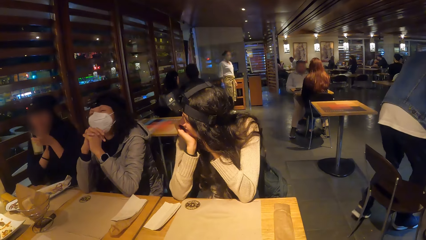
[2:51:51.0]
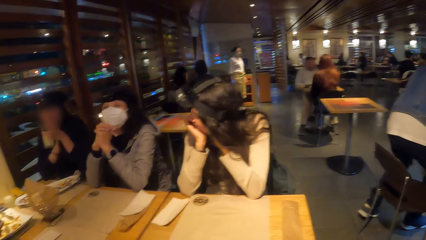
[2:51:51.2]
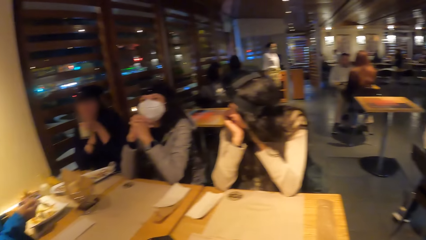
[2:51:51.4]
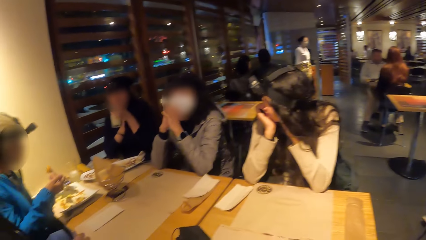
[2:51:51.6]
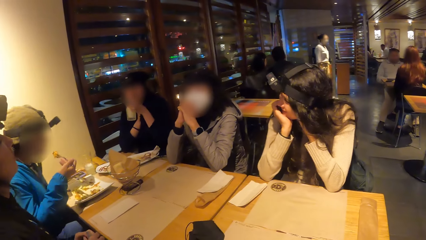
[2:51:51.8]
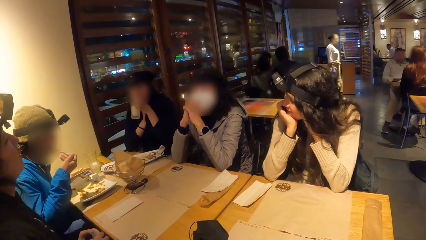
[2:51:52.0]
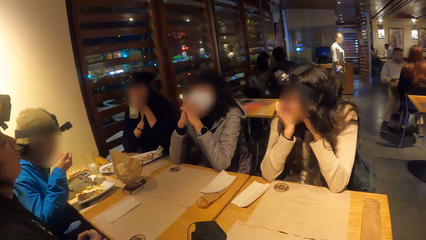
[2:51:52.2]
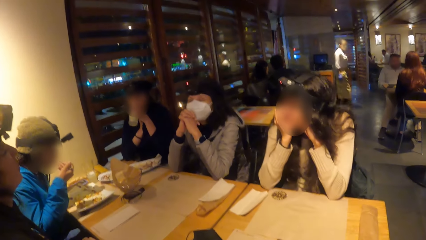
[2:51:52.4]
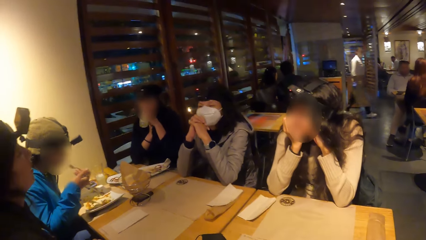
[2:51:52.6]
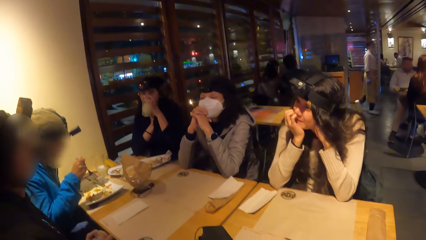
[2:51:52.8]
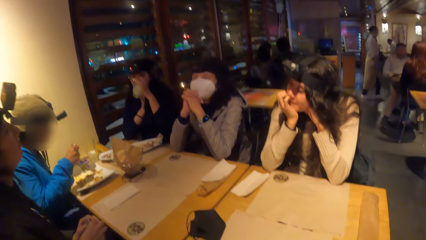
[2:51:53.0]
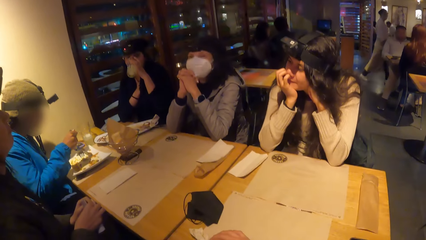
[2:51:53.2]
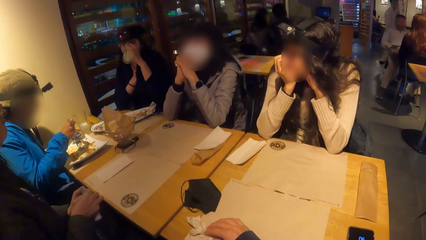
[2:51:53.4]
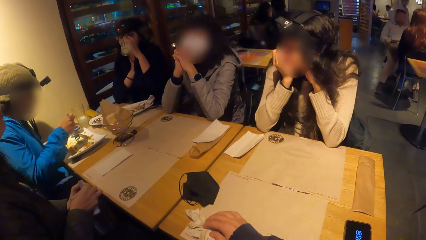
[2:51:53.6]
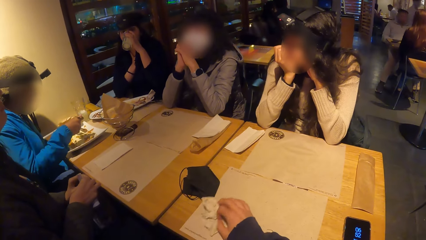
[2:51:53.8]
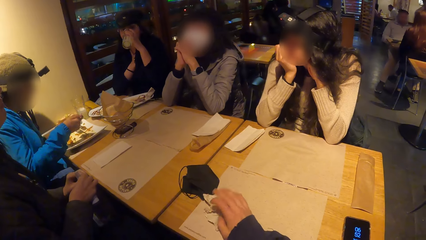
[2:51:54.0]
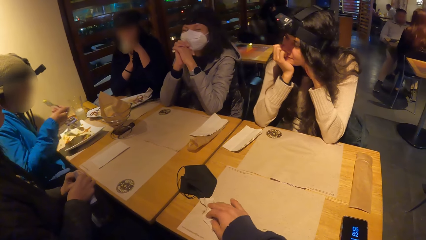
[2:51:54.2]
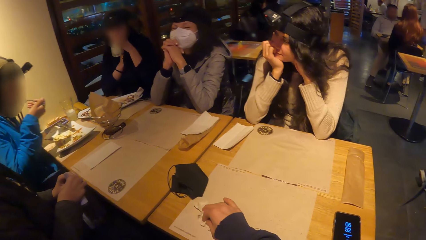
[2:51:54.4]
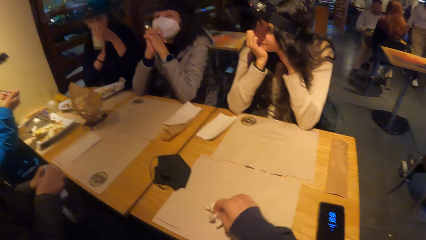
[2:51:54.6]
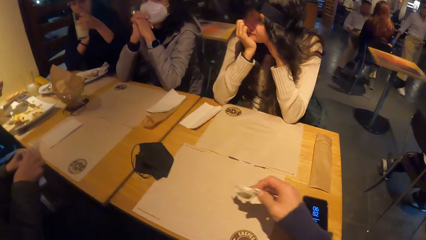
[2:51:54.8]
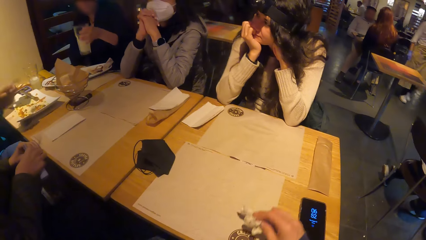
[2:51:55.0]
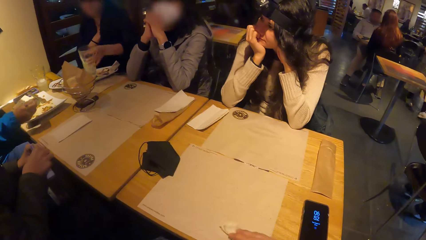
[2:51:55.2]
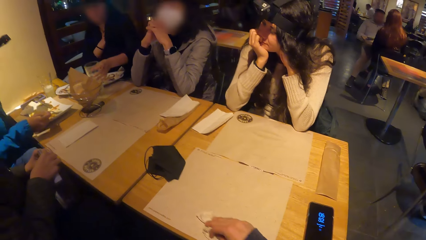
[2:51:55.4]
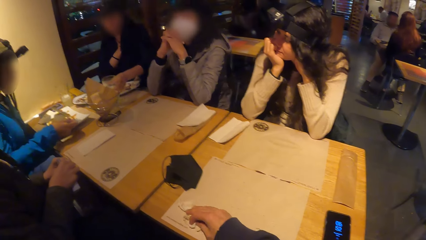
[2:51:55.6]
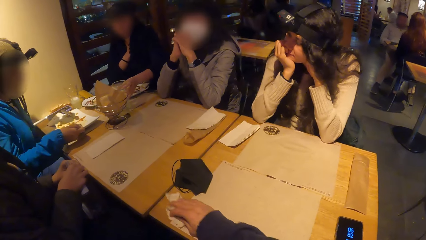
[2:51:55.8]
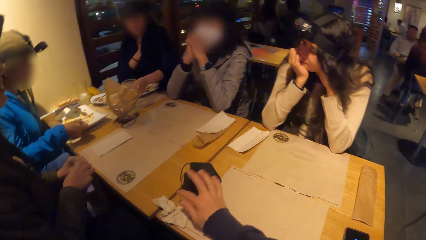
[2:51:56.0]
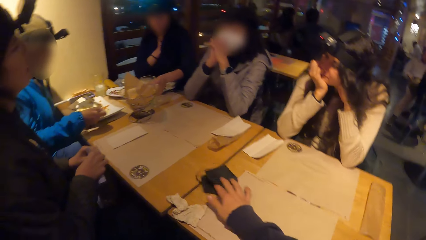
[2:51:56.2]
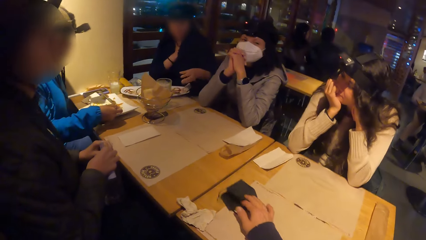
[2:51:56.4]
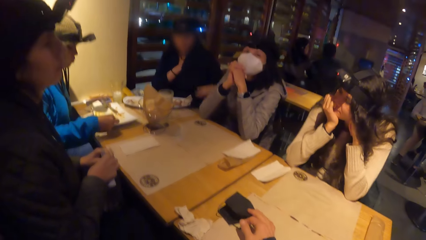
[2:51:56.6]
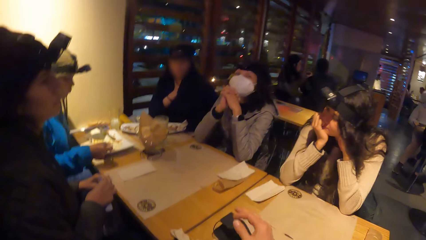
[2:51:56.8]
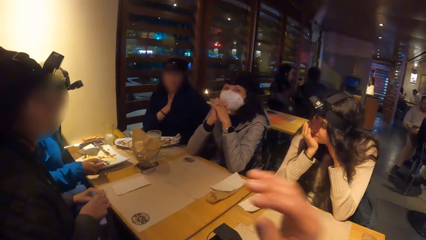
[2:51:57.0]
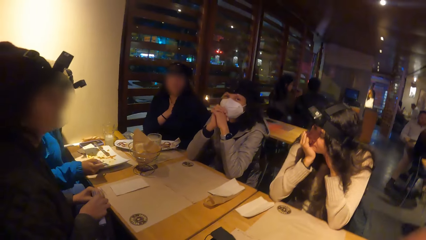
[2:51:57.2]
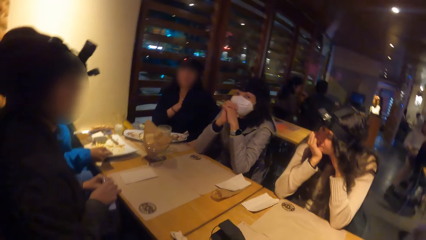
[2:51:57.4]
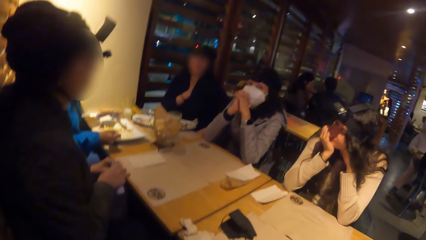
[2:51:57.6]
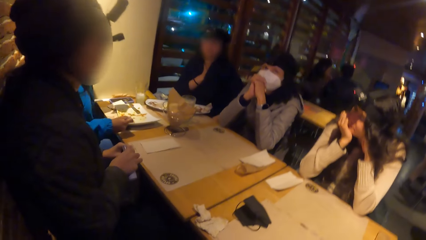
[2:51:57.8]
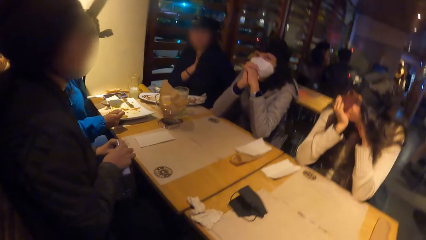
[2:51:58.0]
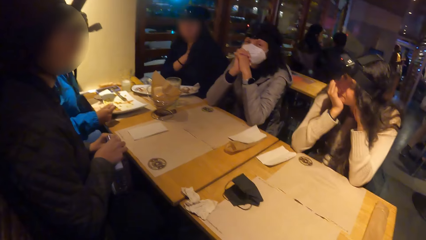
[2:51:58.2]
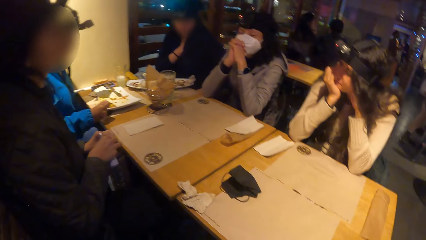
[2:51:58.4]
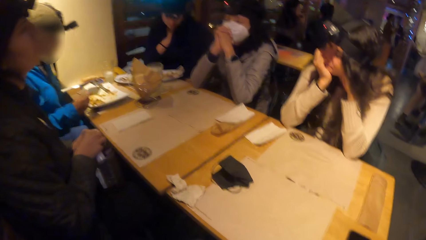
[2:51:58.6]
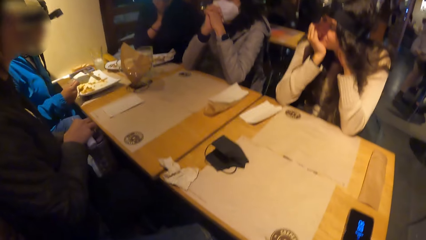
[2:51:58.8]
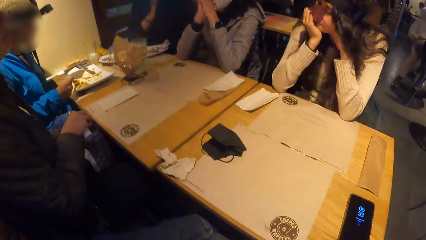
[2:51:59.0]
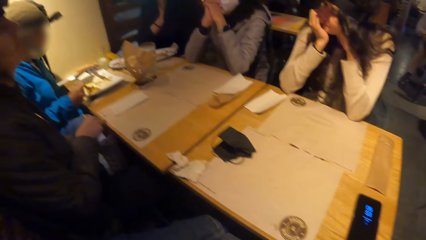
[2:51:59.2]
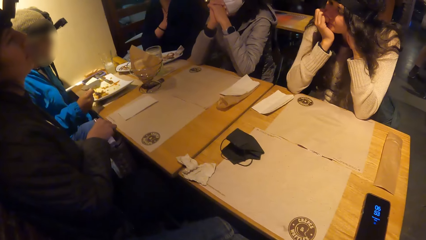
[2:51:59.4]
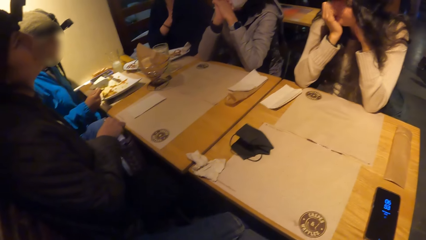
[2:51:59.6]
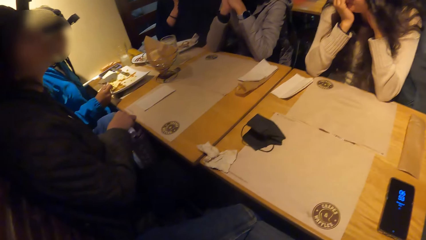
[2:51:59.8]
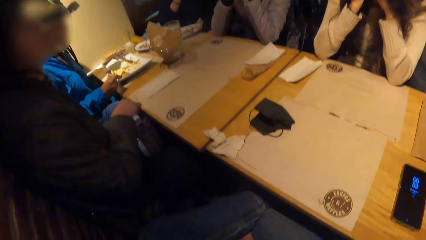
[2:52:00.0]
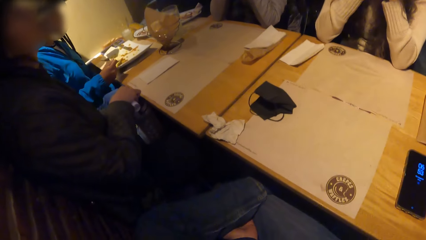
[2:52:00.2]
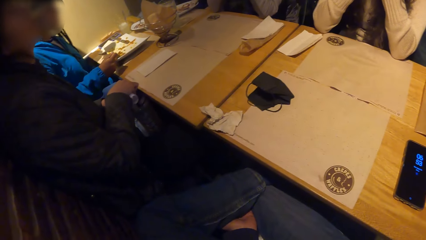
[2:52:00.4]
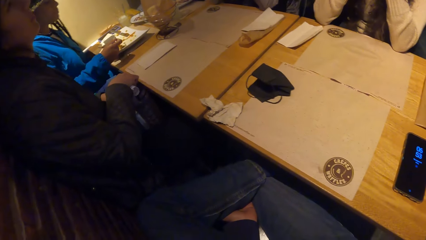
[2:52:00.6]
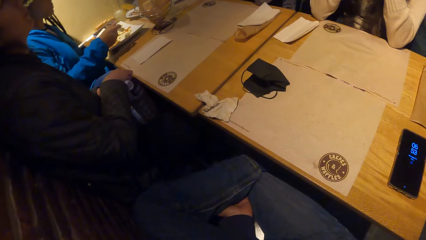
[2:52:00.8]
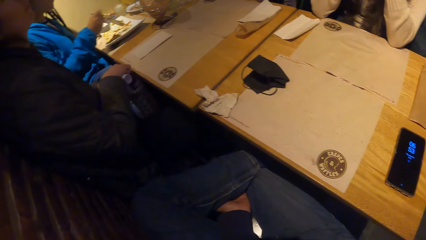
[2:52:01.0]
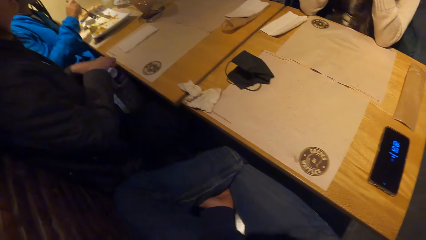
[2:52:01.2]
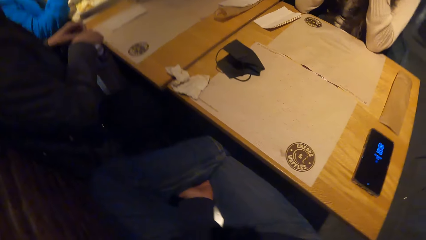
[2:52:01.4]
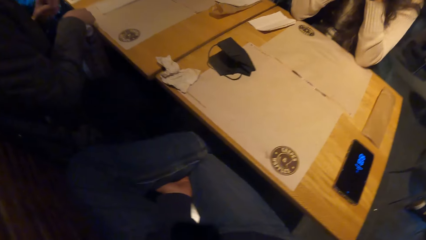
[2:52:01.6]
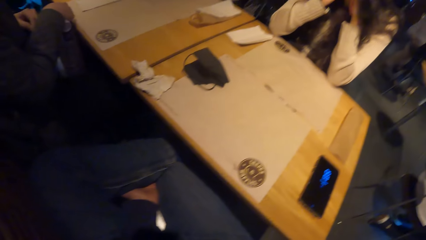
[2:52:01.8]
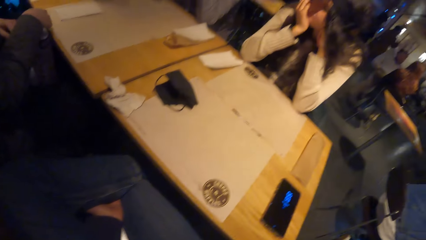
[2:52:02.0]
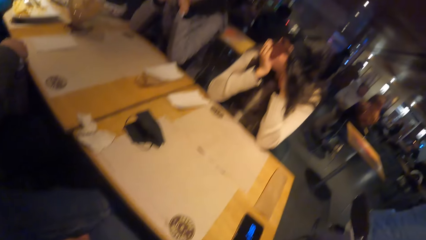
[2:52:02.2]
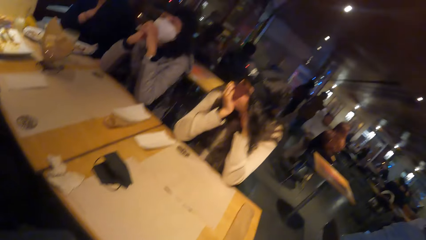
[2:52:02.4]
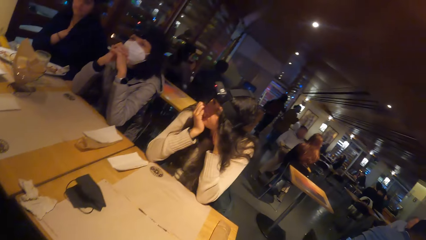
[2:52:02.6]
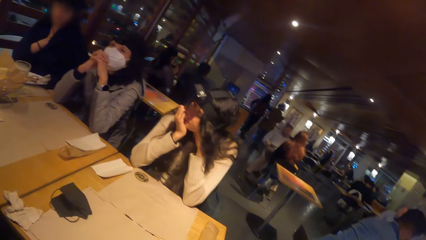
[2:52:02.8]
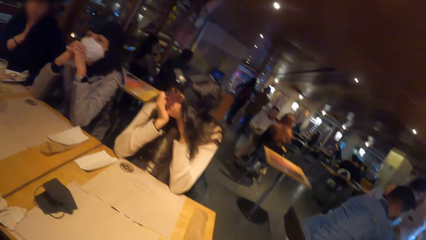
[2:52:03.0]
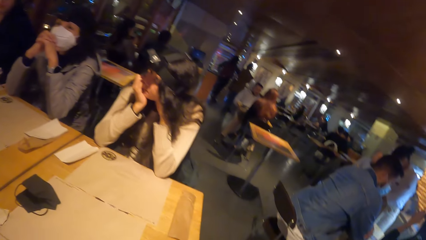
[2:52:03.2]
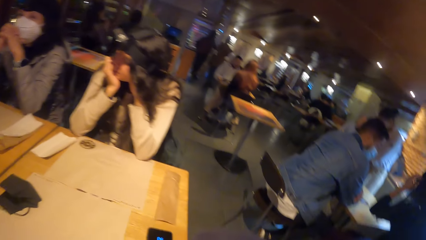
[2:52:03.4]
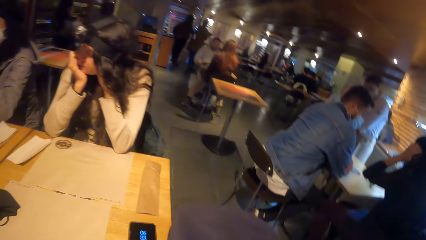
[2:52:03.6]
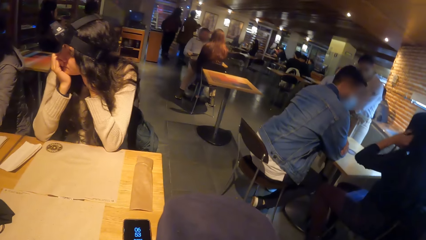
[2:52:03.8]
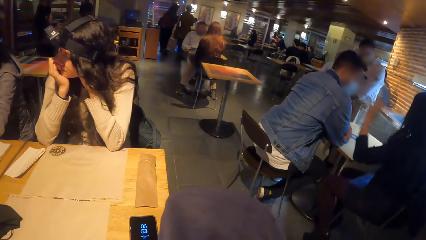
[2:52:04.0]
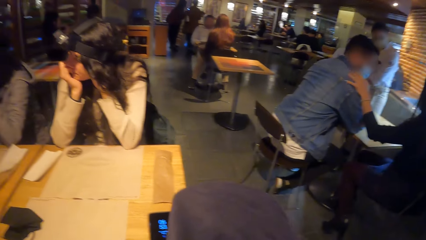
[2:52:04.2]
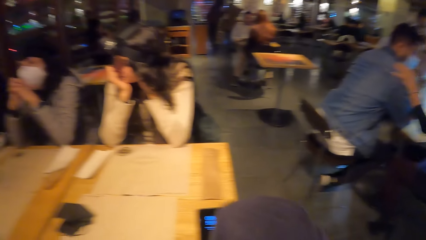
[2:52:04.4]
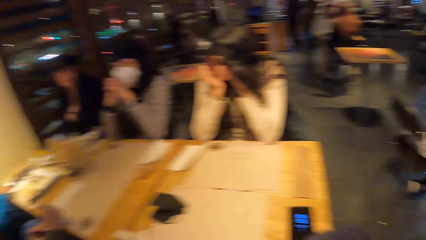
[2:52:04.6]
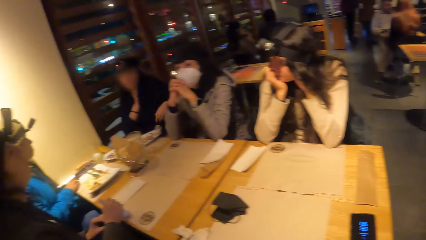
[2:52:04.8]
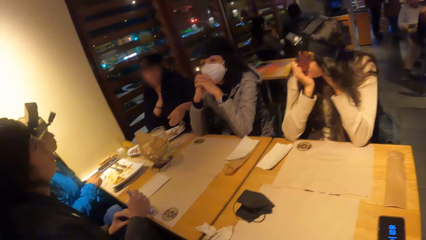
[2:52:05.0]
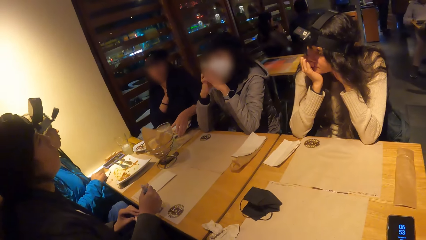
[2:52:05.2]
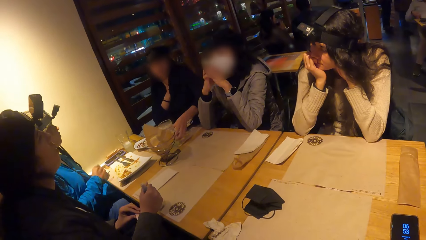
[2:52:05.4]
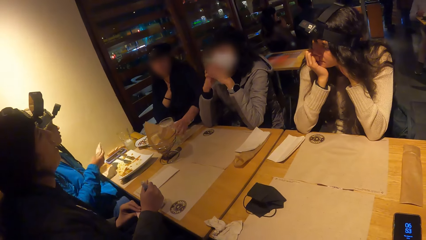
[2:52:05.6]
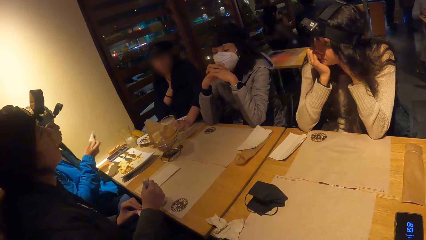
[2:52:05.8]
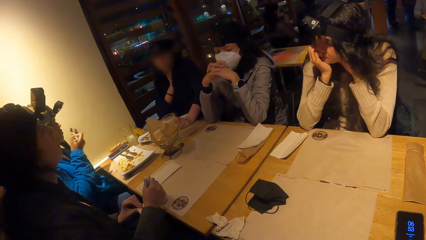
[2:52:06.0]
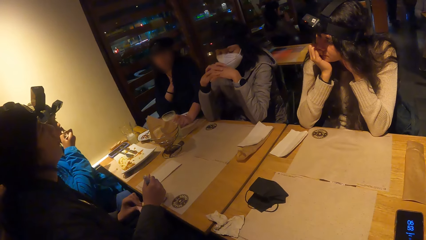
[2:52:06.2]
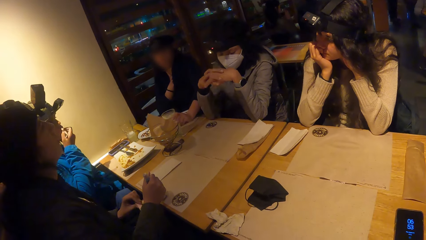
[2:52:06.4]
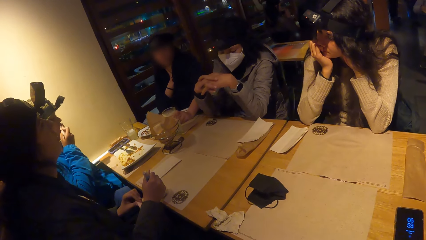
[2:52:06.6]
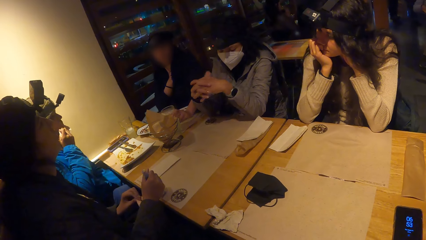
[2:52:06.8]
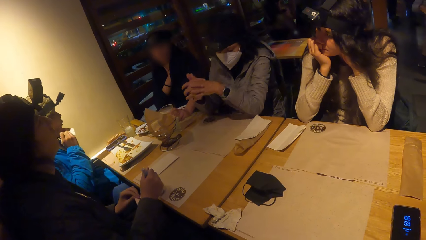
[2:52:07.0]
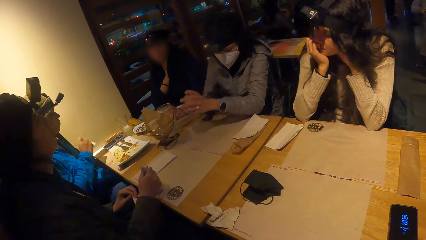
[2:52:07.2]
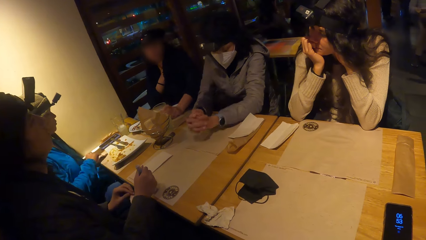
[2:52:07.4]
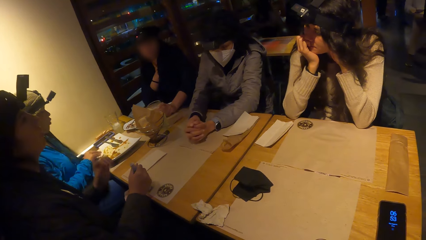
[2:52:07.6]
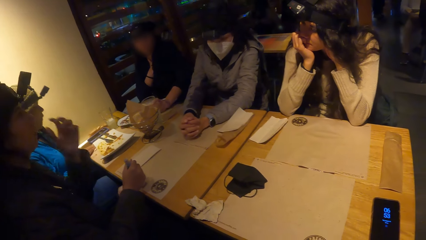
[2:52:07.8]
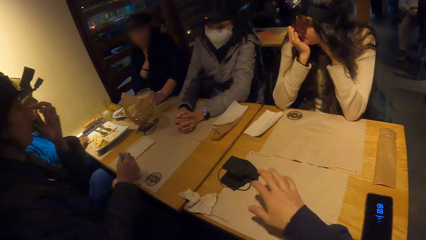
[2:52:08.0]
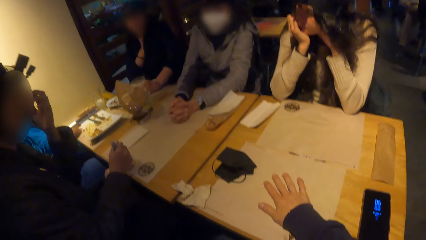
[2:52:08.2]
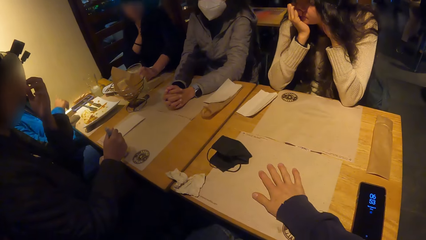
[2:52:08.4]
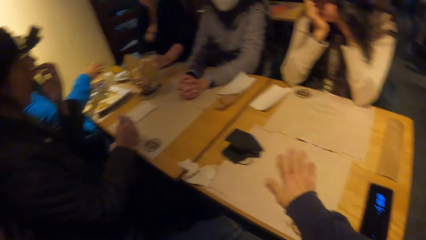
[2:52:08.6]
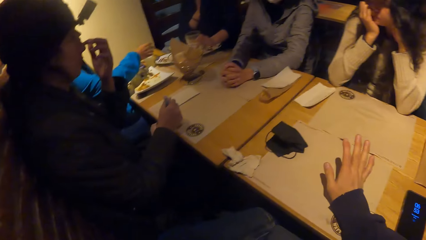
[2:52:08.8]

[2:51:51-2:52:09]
A woman eats the rice with the fork in her right hand. Another woman drinks from the glass of lemonade in her left hand. The camera wearer wipes the table mat on the table with the tissues or piece of paper in his right hand. The second woman drops the glass of lemonade on the table mat on the table with her left hand. The first woman adjusts the rice in the plate on the table mat on the table with the fork in her right hand. The camera wearer drops the piece of paper on the table. He adjusts a facemask on the table with his right hand. He touches the mask on the table. He lifts the hand. A third woman drops the hand sanitizer in her right hand on a table mat on the table with her right hand. The first woman picks up a serviette on the table mat on the table with her right hand. The second woman holds the glass of lemonade in the table mat on the table with her left hand. The first woman cleans her mouth with the serviette in her right hand, and drops the serviette on the table mat on the table with her right hand. The second woman picks up the glass of lemonade on the table mat on the table with her left hand. The camera wearer places his hand on the table.
